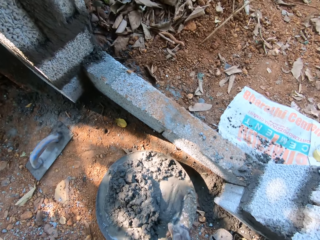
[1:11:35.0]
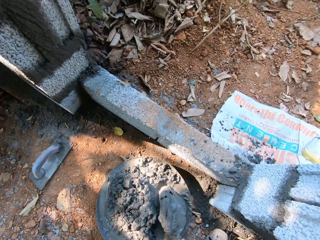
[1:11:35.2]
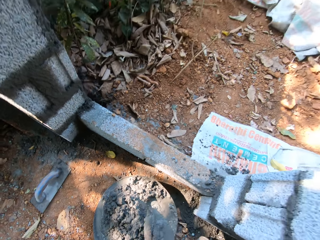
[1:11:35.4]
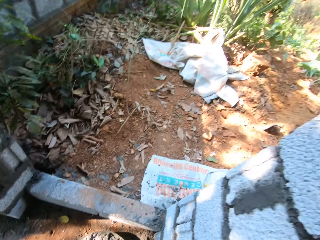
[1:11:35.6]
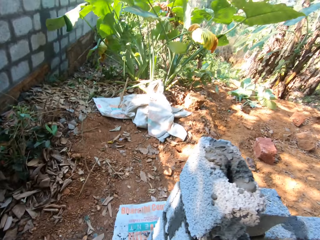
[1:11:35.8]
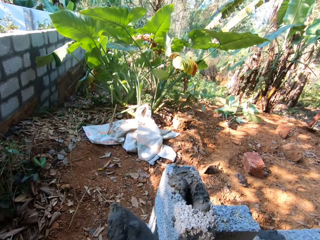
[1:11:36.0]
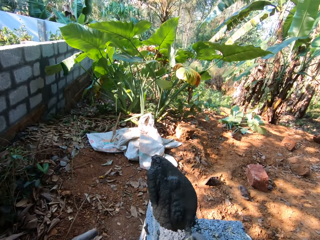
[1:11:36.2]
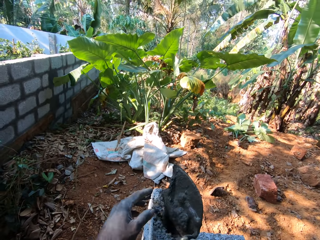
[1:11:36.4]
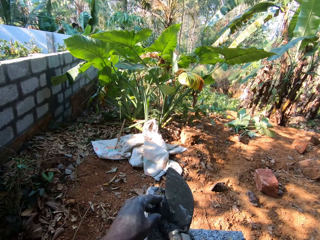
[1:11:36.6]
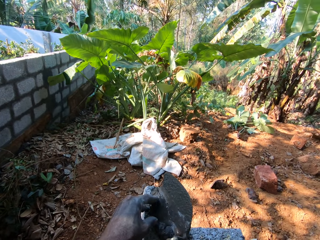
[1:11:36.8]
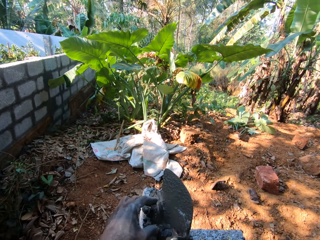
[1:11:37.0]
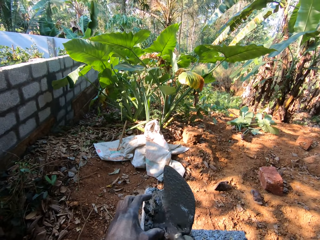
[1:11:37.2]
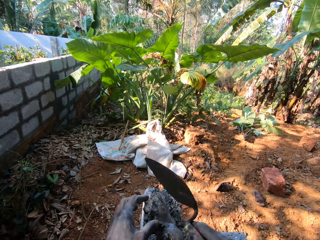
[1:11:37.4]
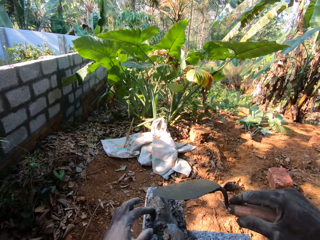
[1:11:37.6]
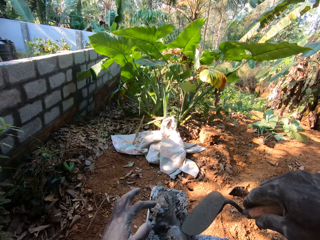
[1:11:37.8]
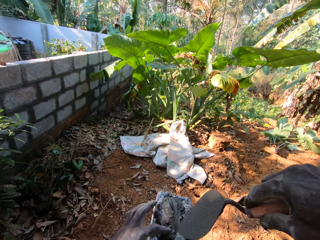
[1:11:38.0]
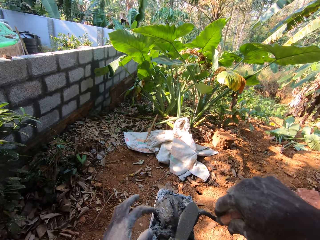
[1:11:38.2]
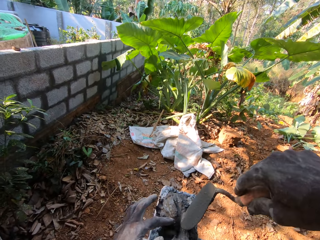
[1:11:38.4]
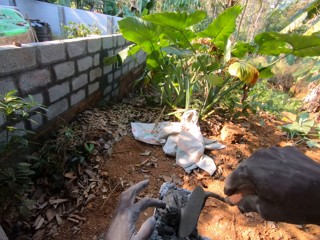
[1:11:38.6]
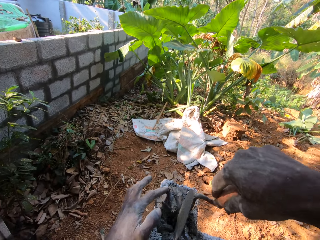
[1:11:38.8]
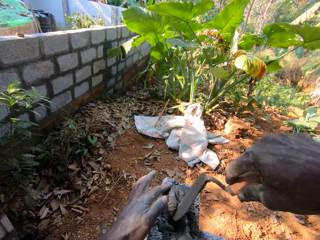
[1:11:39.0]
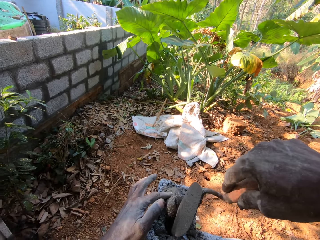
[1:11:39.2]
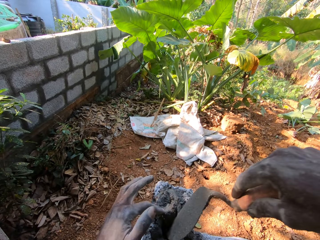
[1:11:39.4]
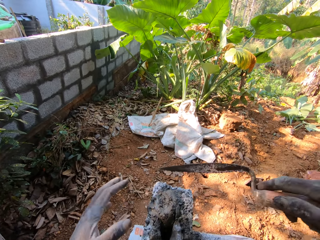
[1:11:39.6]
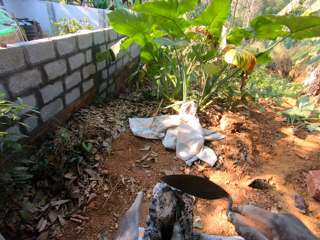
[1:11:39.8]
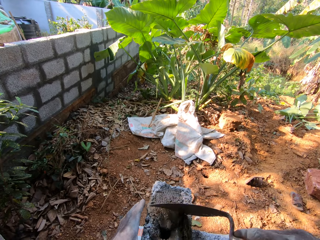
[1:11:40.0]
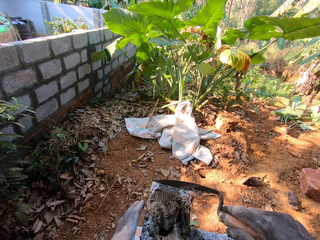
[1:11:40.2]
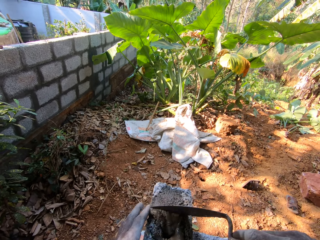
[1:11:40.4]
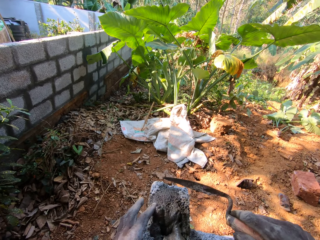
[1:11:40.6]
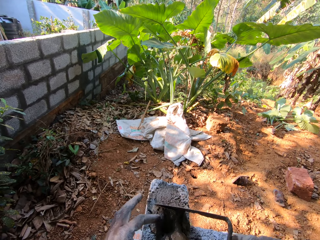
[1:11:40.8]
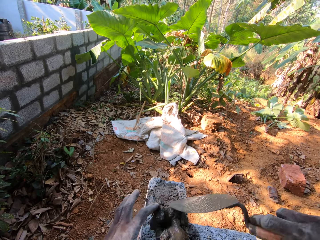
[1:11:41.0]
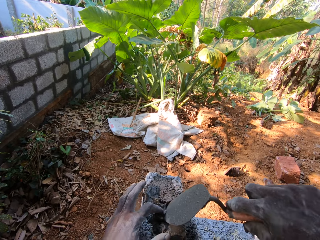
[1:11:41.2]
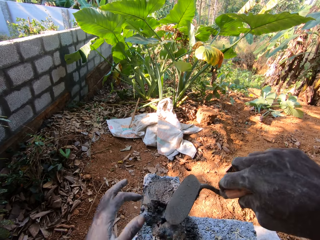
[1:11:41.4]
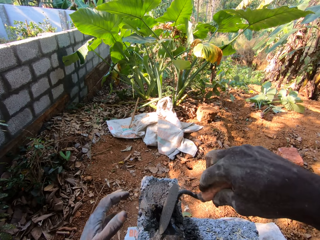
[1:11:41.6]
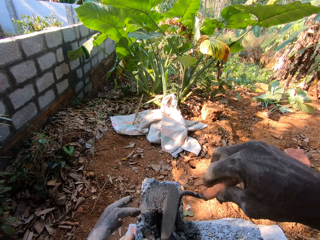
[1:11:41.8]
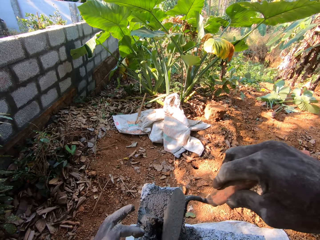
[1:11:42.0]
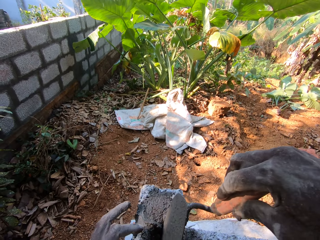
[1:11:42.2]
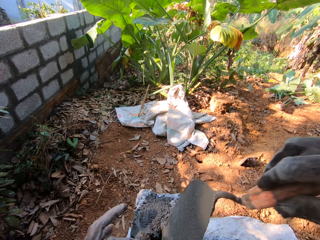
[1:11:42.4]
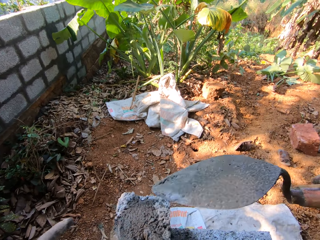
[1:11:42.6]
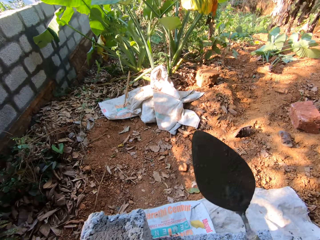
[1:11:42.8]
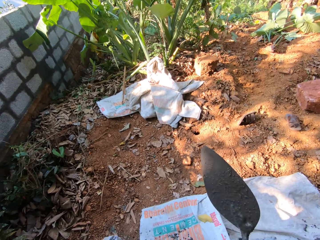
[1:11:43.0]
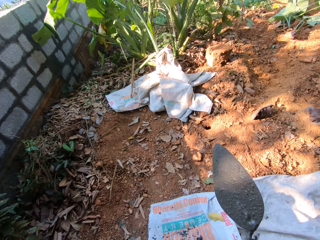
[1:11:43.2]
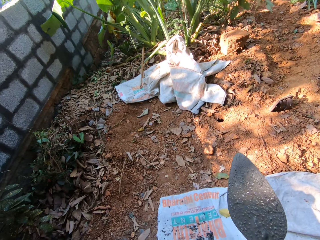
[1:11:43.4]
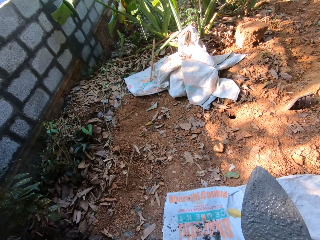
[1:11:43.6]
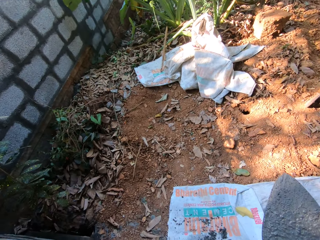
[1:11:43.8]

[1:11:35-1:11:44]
The camera wearer takes mortar from the head pan with the hand trowel in his right hand. He pours the mortar into the block hole with the hand trowel in his right hand. He scrapes the mortar from the block with his left hand. He scrapes the mortar from the block with the hand trowel in his right hand.

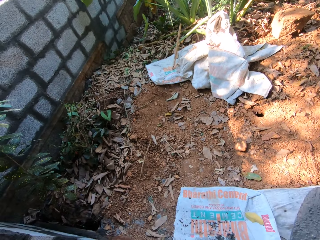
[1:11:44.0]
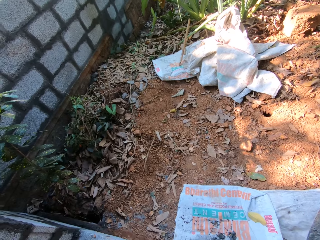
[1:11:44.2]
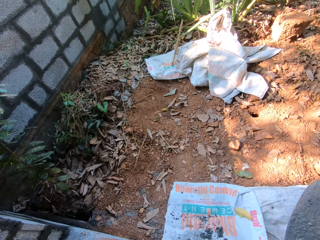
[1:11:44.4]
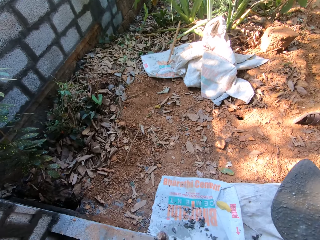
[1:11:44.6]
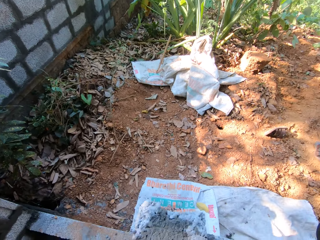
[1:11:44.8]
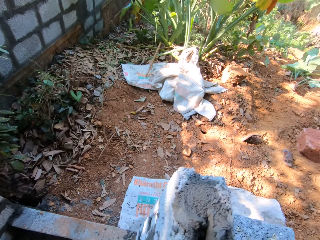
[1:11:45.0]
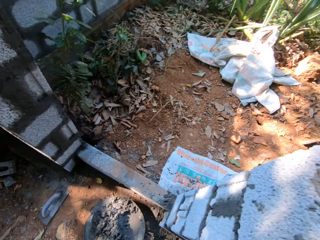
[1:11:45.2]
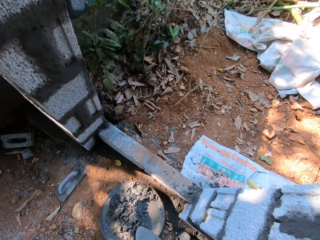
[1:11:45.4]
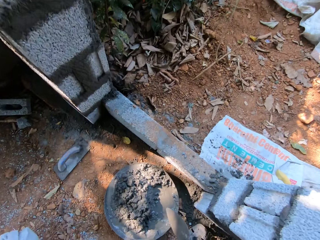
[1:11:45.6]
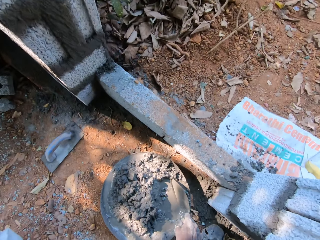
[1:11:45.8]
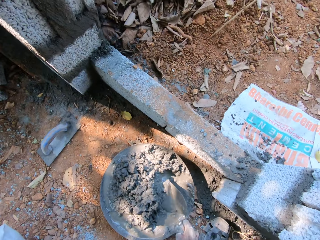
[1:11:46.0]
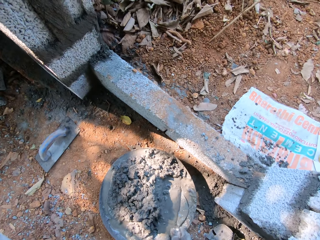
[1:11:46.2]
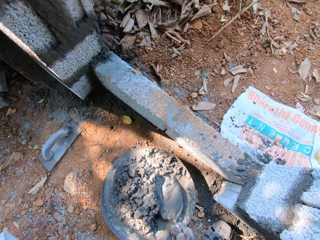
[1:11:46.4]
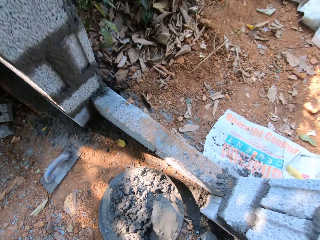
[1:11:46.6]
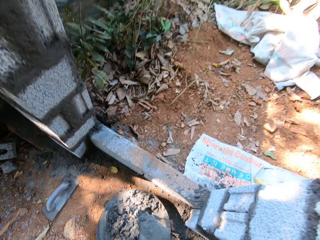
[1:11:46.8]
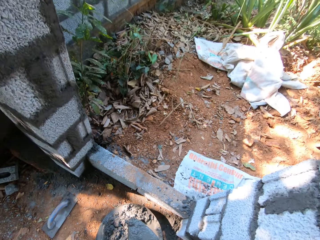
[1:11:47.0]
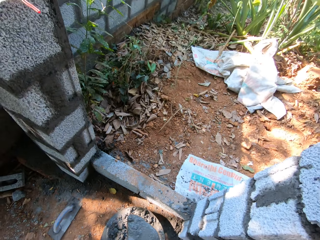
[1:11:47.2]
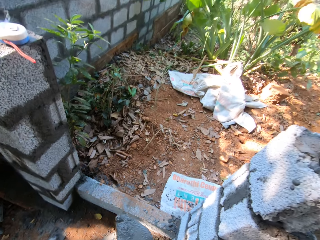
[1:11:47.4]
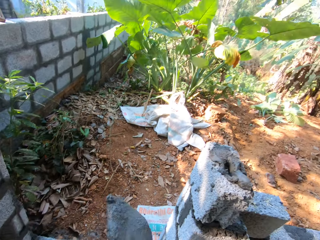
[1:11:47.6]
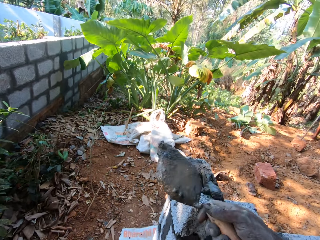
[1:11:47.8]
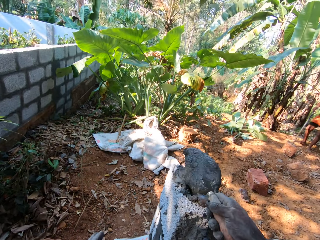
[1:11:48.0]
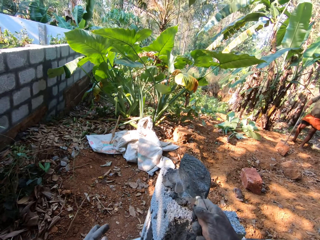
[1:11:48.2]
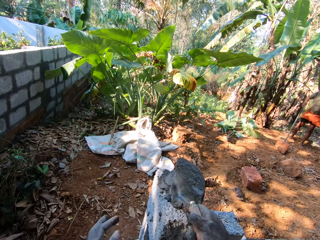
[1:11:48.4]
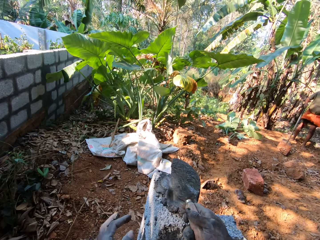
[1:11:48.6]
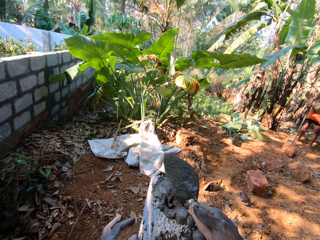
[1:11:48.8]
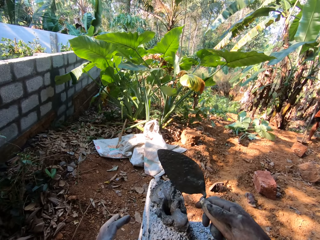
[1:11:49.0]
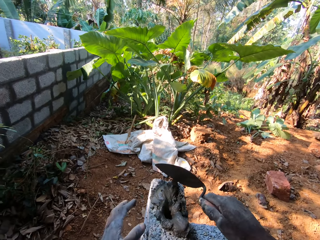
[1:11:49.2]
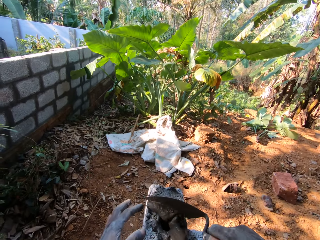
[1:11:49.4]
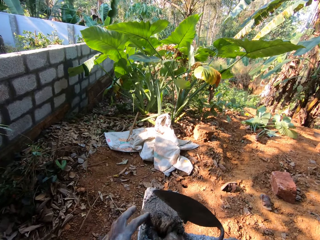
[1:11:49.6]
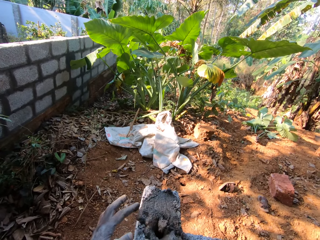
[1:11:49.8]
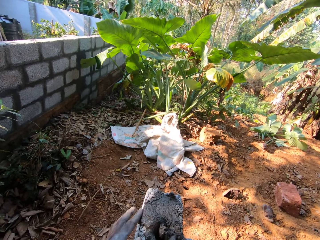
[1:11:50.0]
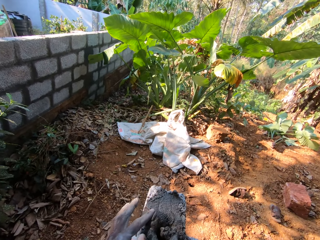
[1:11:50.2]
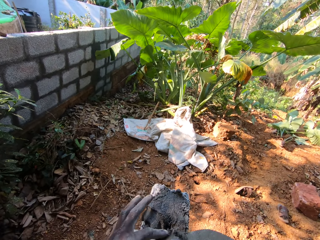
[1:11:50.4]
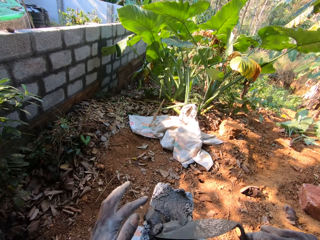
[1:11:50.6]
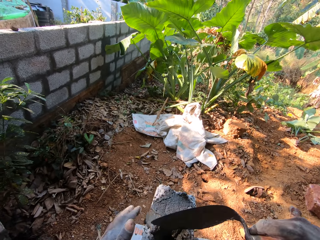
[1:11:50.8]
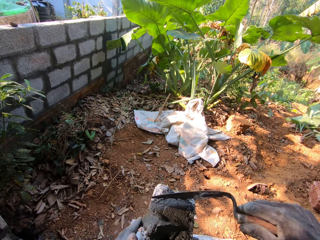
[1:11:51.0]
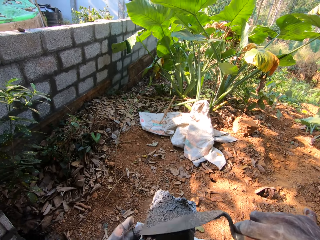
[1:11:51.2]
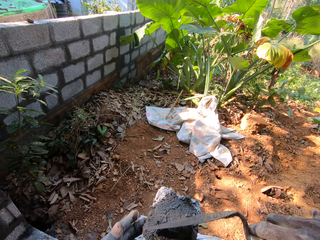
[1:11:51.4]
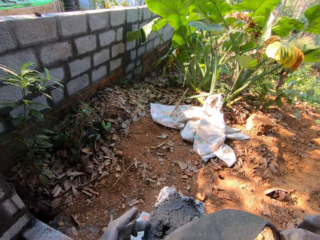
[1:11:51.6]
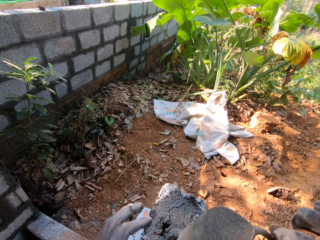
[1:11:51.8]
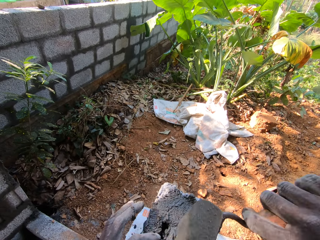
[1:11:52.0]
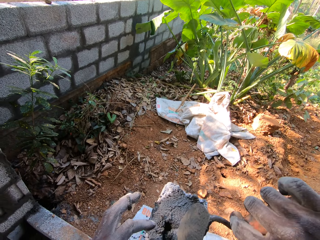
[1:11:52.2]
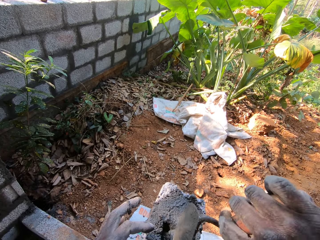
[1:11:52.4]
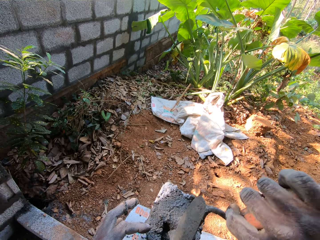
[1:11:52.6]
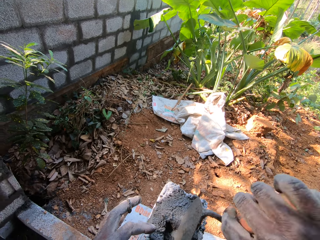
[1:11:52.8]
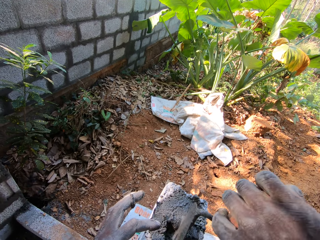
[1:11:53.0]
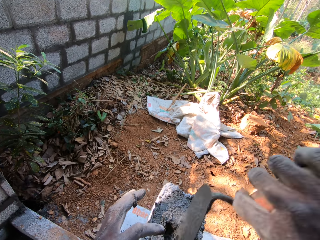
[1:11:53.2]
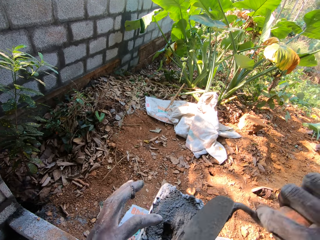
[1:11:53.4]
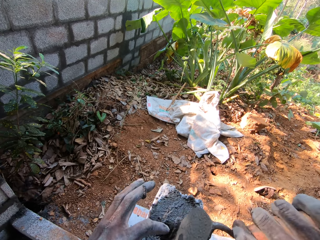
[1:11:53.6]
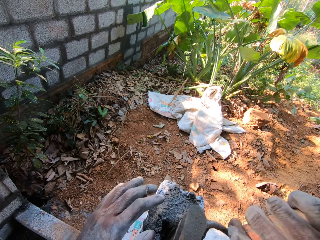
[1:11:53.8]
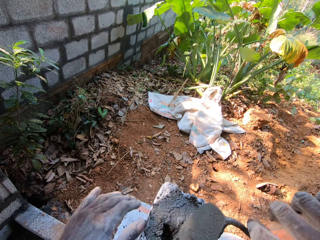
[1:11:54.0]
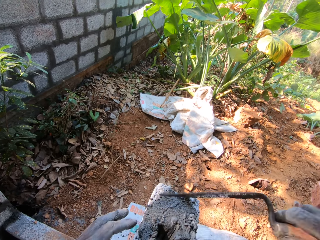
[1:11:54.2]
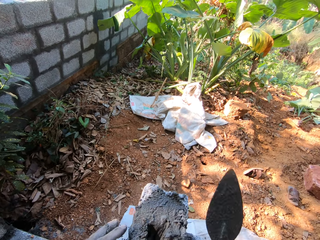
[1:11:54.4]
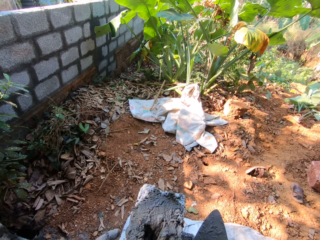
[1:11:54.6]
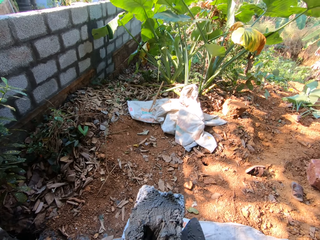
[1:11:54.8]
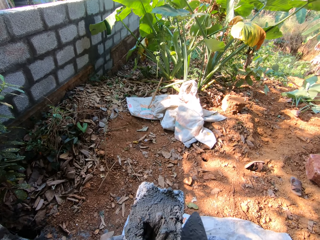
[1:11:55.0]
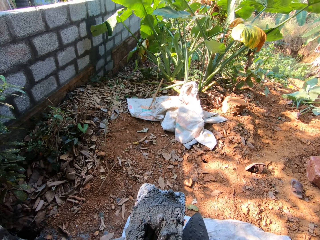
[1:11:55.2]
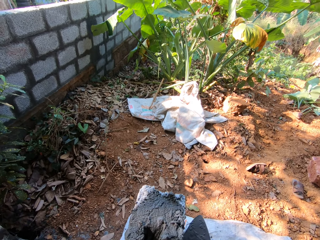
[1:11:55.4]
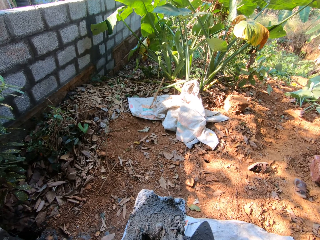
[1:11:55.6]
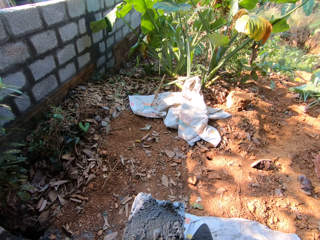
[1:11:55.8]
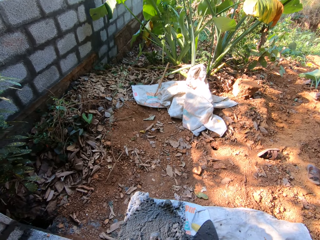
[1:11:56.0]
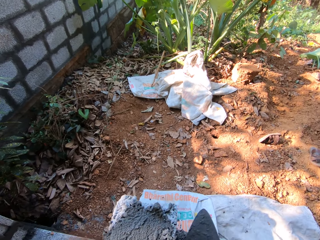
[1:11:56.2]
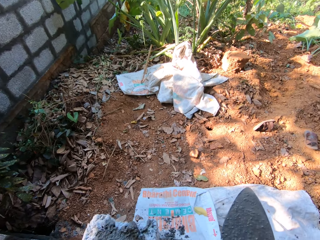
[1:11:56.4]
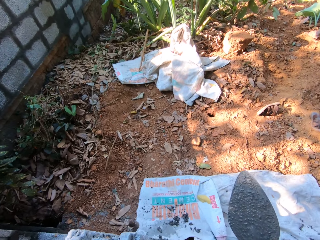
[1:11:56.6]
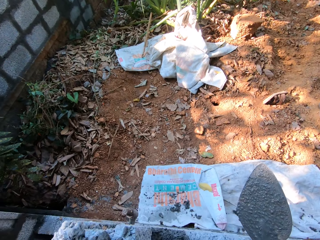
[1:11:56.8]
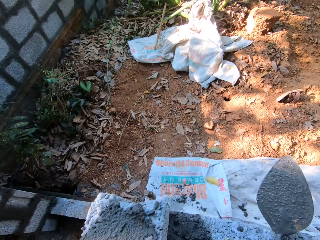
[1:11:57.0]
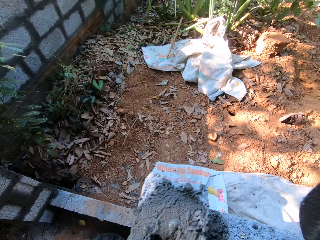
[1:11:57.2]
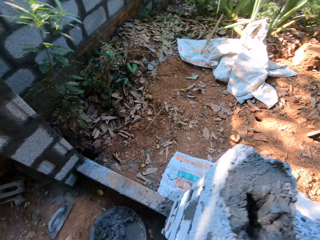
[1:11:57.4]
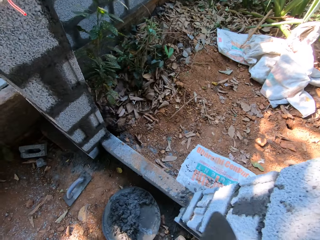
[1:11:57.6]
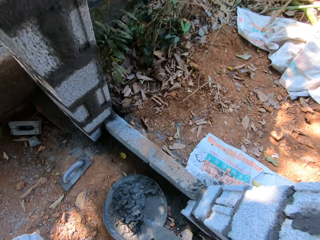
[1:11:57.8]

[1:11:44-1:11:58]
The camera wearer takes mortar from the head pan with the hand trowel in his right hand. He pours the mortar into the block hole with the hand trowel in his right hand. He scrapes the mortar from the block with the hand trowel in his right hand. He scrapes the mortar from the block with his left hand. He hits the block with the hand trowel in his right hand.
